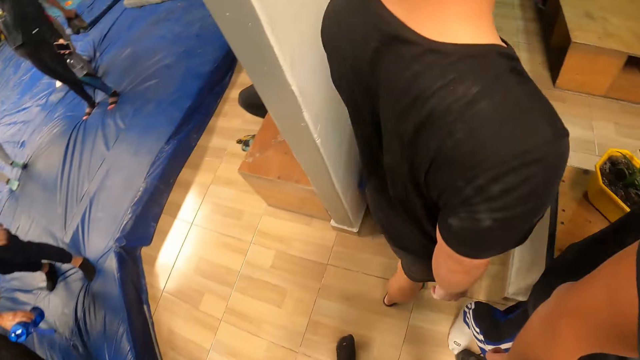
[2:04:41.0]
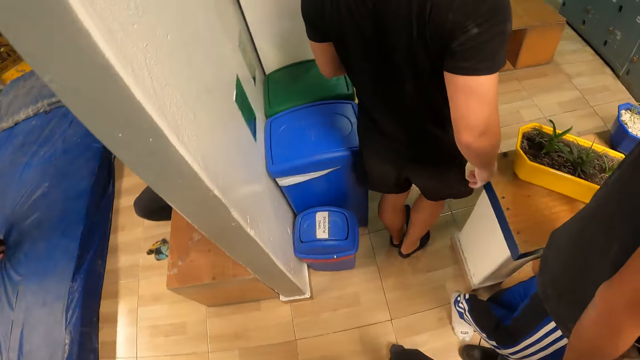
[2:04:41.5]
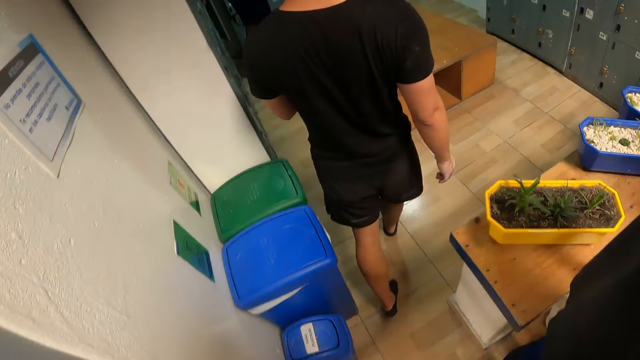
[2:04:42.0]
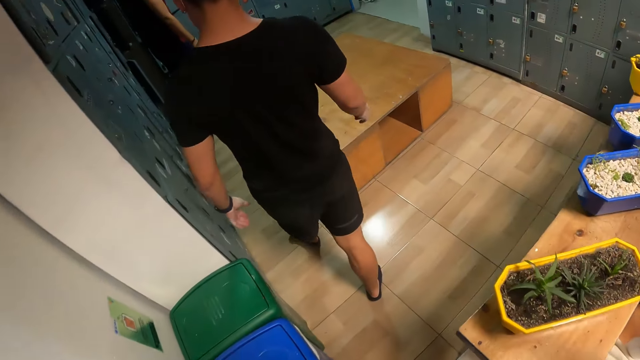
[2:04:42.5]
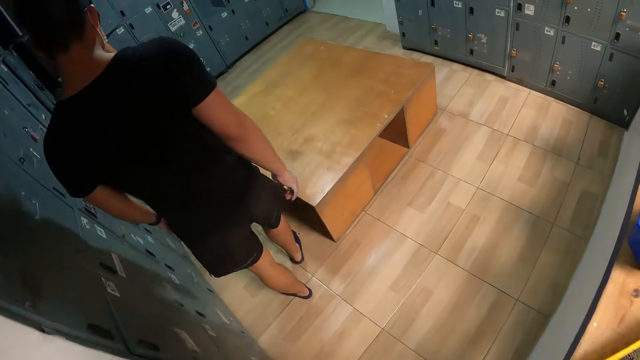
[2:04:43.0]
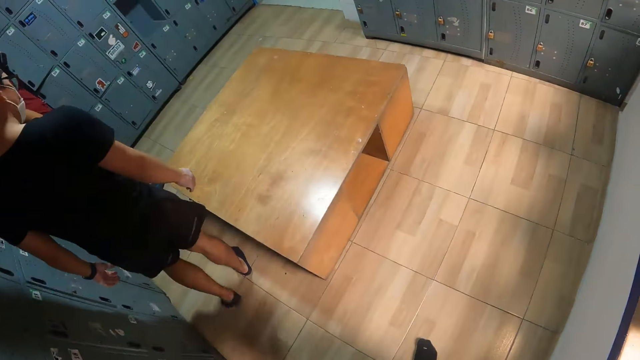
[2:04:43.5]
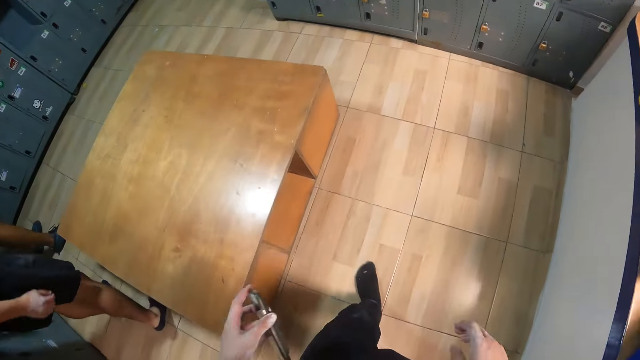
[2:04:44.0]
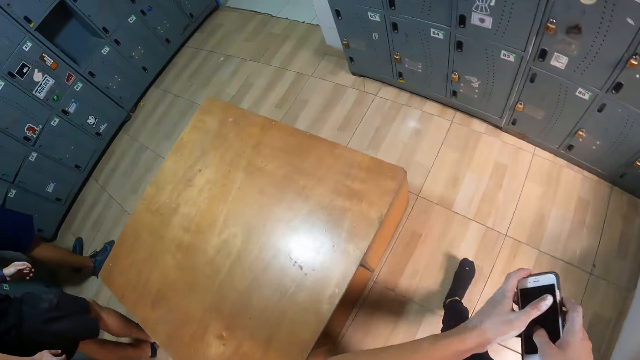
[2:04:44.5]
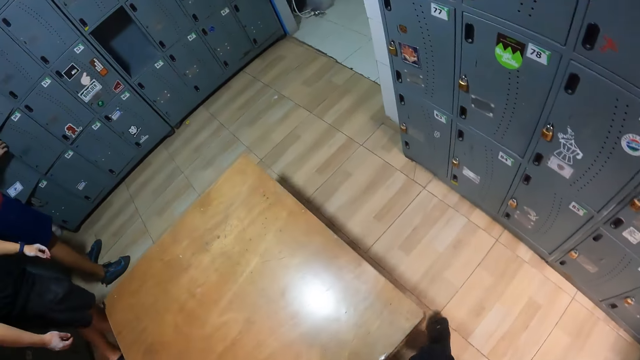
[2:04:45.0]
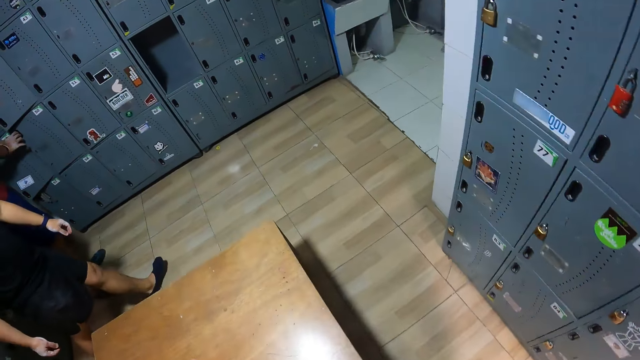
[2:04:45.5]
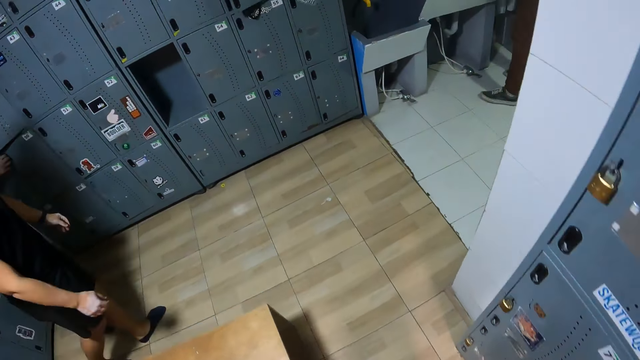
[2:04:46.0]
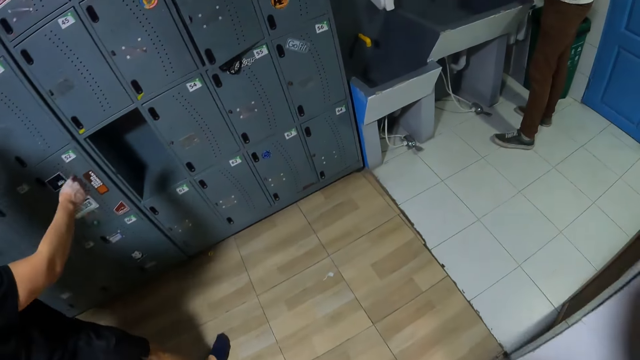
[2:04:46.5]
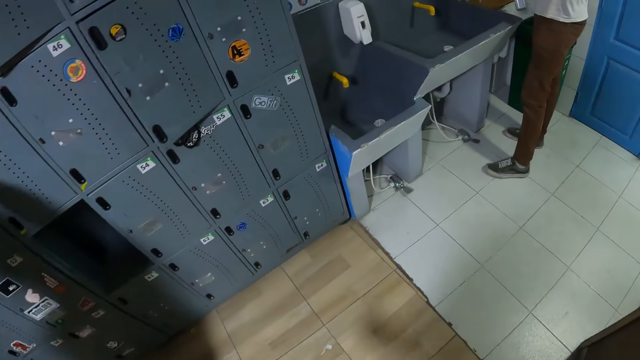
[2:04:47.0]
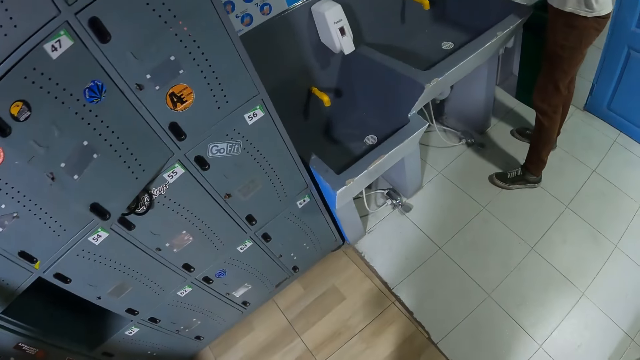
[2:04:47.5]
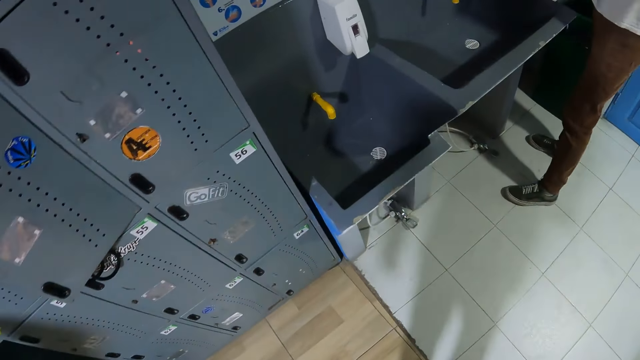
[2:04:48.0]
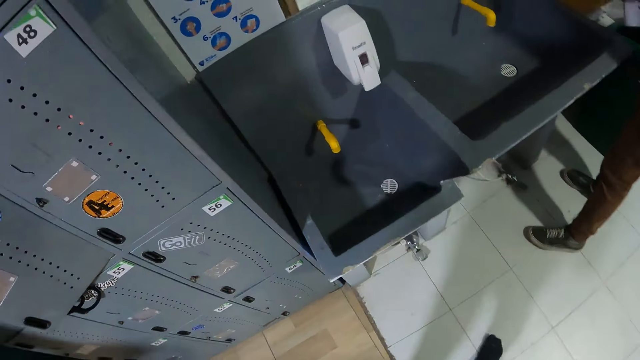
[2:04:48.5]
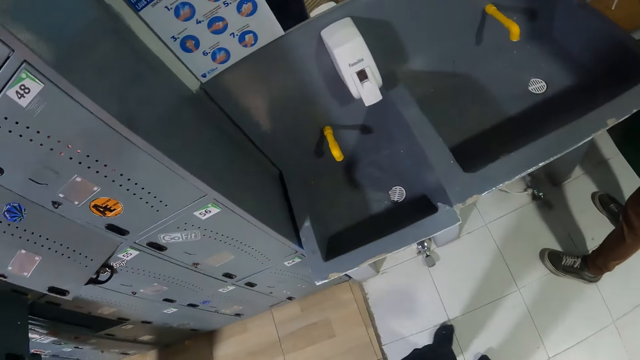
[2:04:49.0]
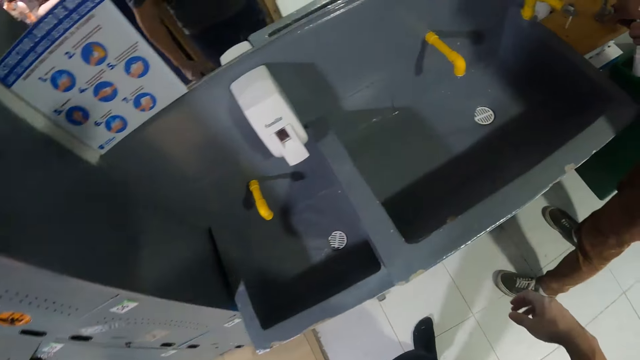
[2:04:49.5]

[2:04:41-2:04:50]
The camera wearer passes the phone in his left hand to his right hand. He holds the phone with the right hand. A man fetches water into a water bottle from a tap with both hands.

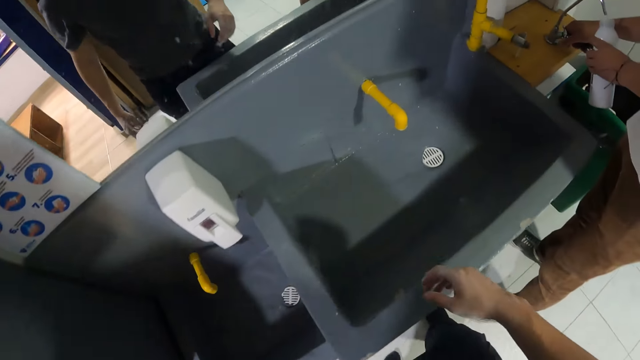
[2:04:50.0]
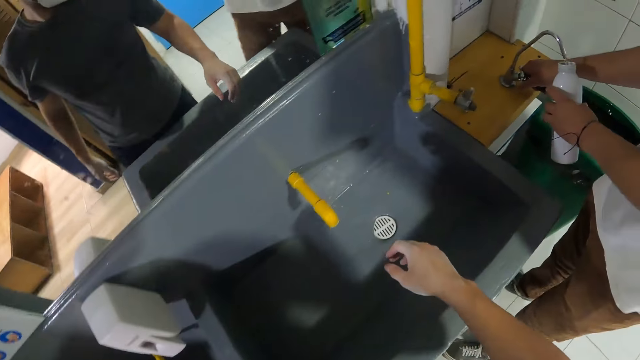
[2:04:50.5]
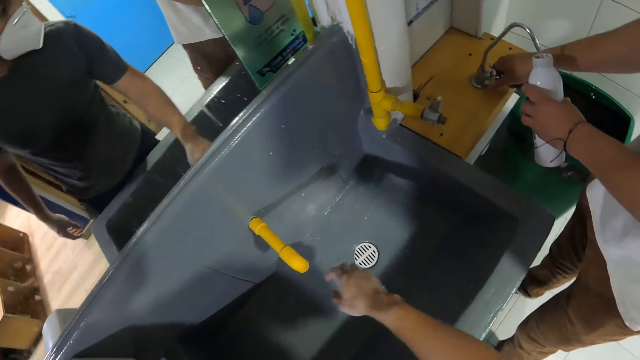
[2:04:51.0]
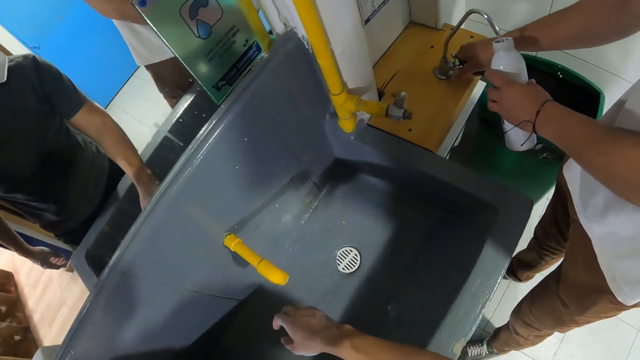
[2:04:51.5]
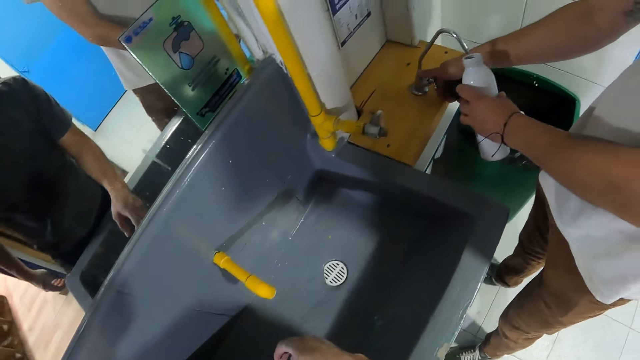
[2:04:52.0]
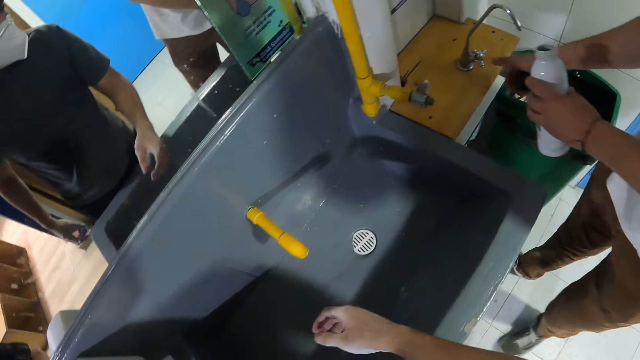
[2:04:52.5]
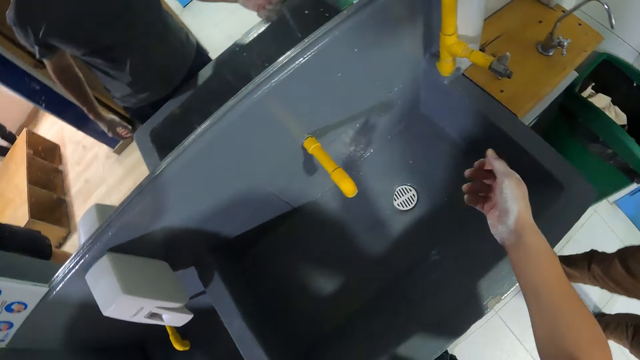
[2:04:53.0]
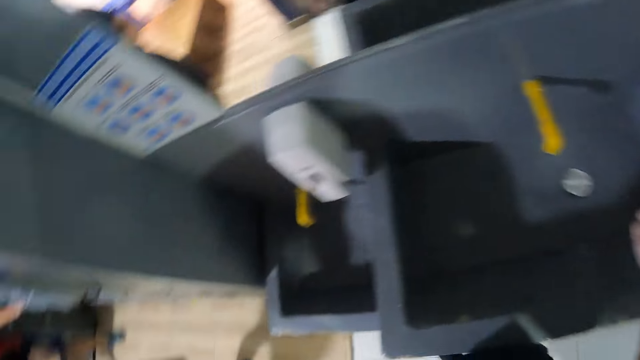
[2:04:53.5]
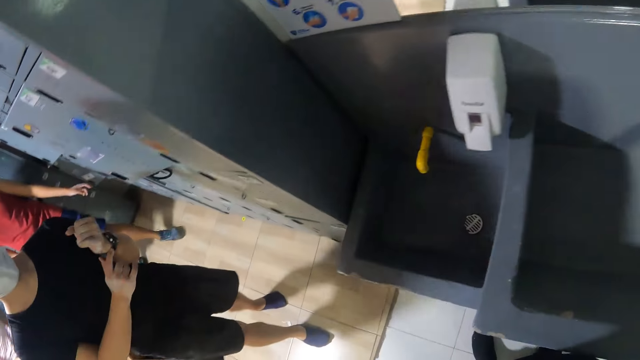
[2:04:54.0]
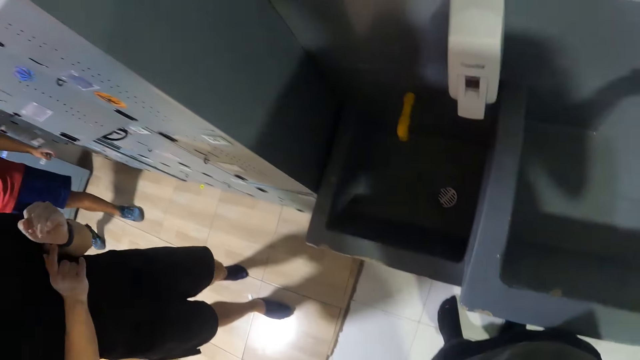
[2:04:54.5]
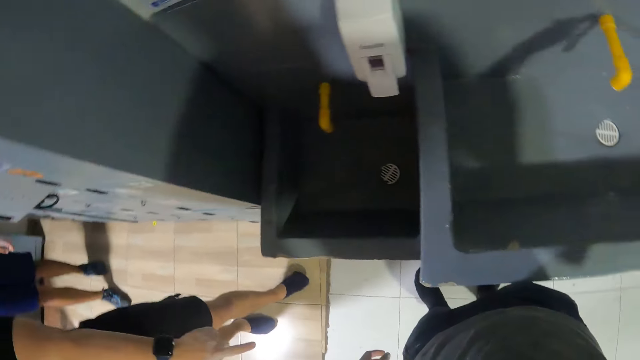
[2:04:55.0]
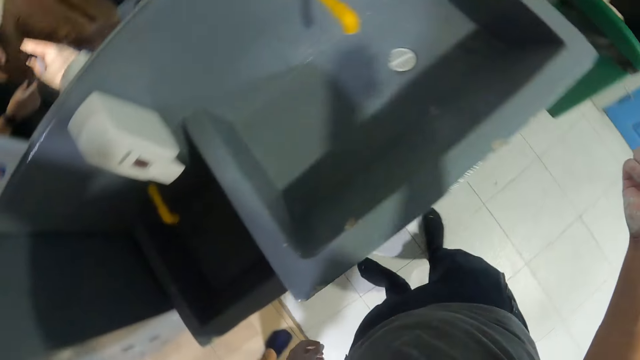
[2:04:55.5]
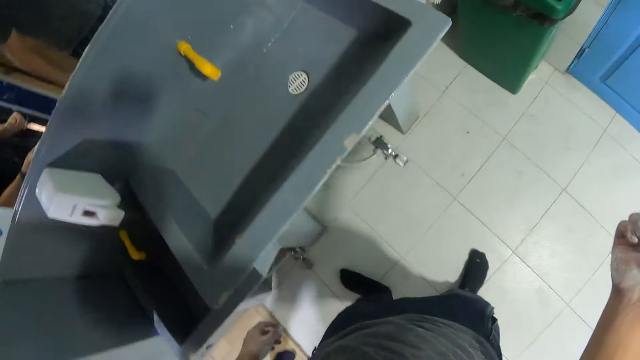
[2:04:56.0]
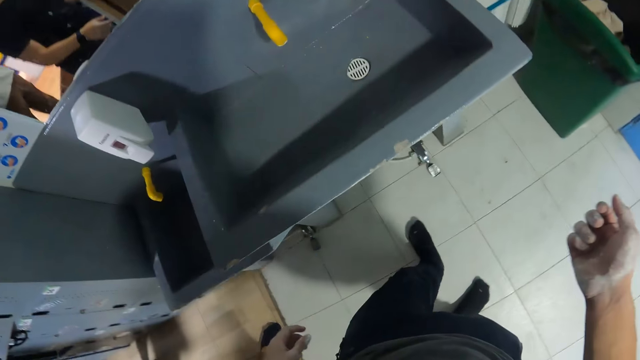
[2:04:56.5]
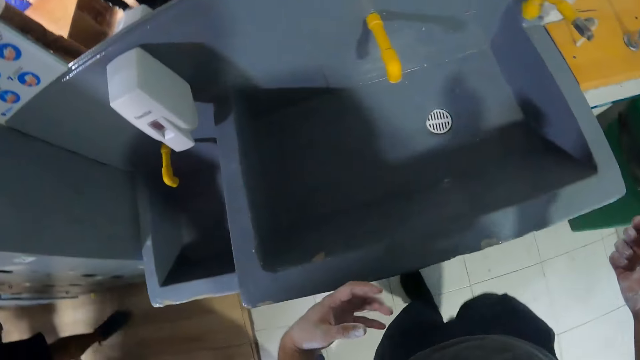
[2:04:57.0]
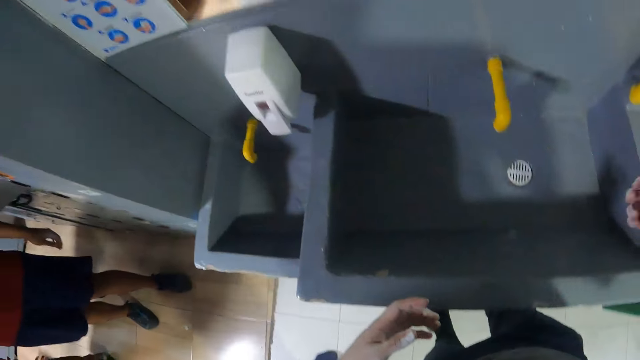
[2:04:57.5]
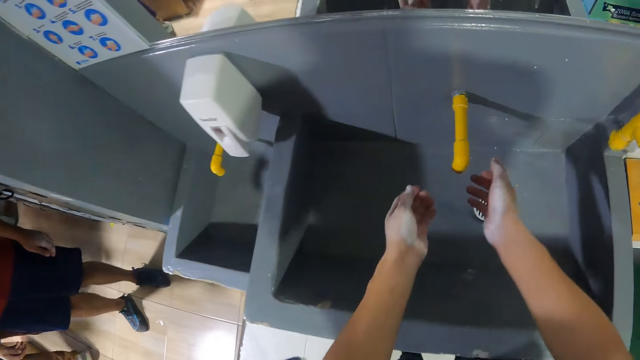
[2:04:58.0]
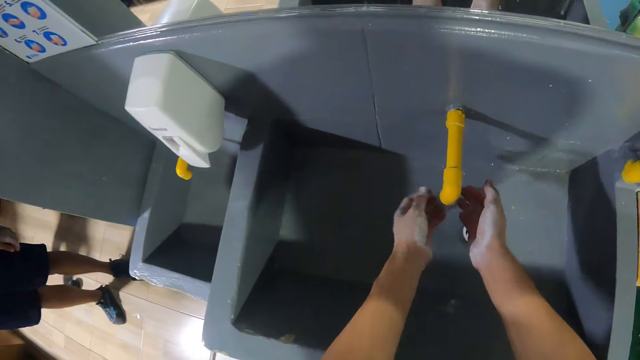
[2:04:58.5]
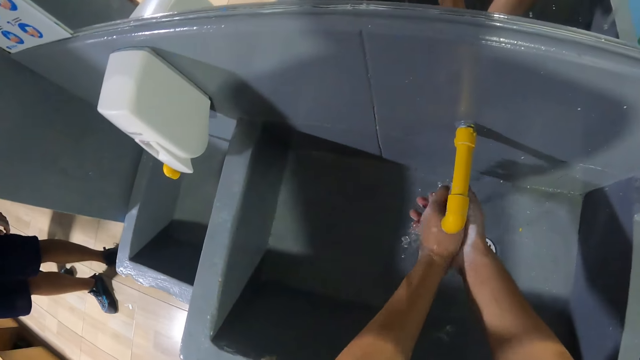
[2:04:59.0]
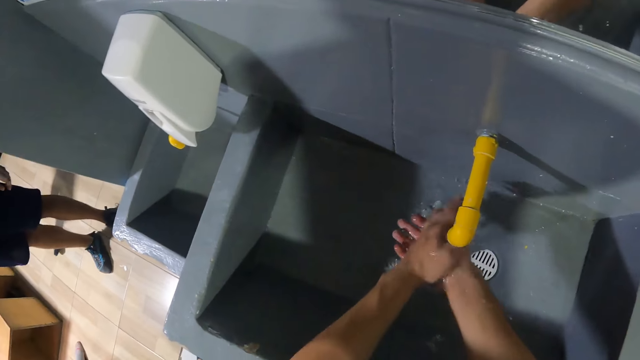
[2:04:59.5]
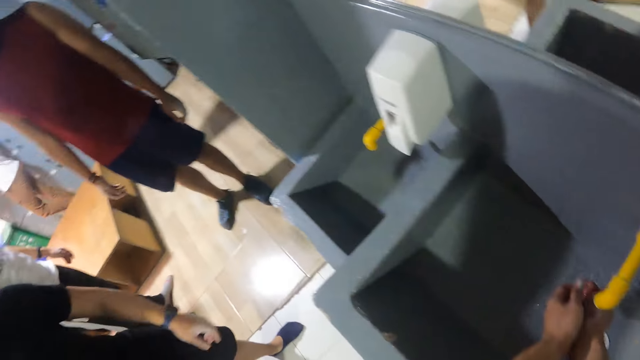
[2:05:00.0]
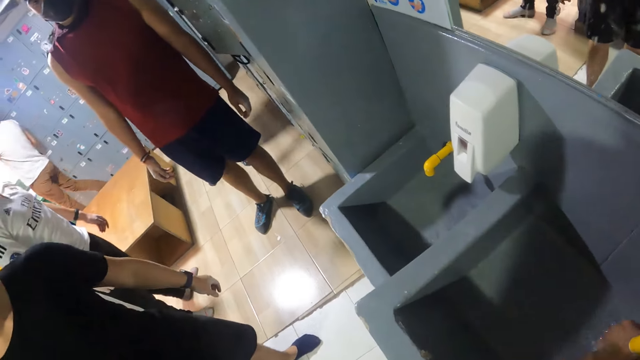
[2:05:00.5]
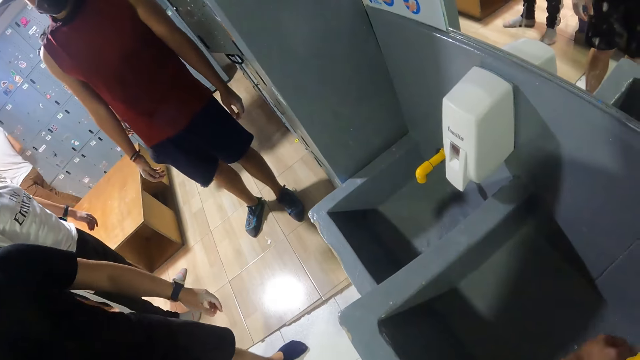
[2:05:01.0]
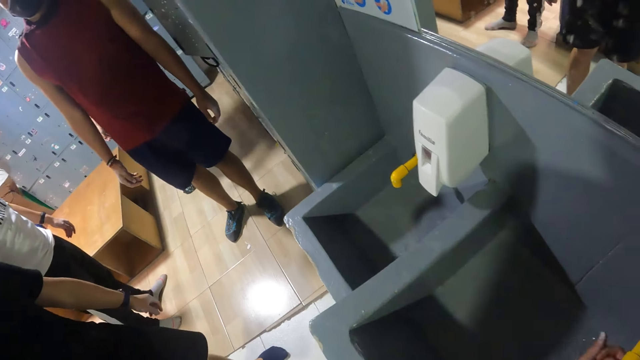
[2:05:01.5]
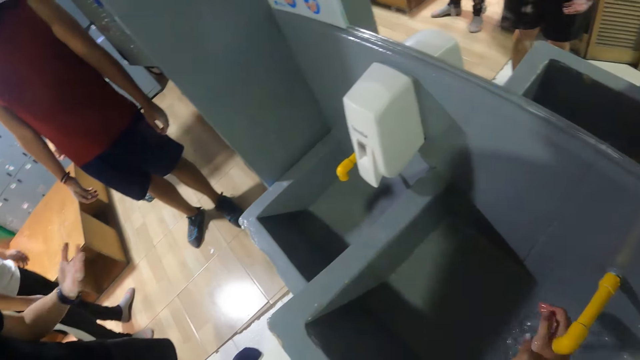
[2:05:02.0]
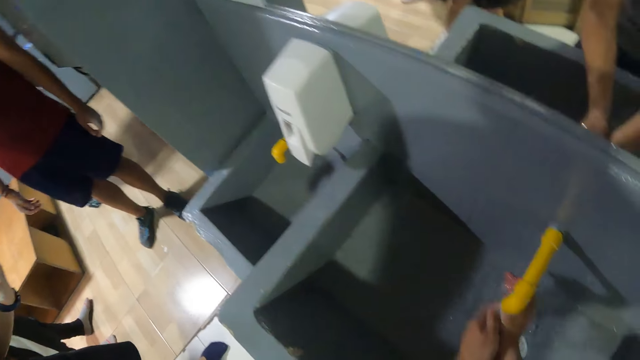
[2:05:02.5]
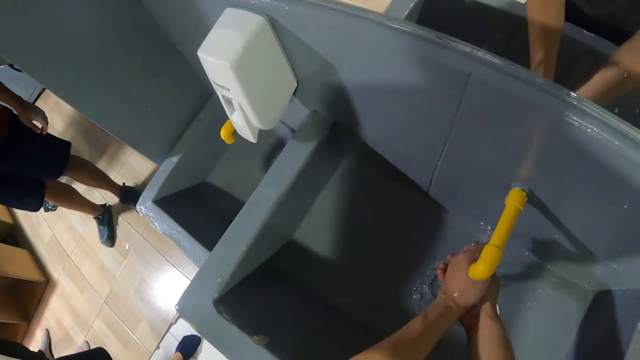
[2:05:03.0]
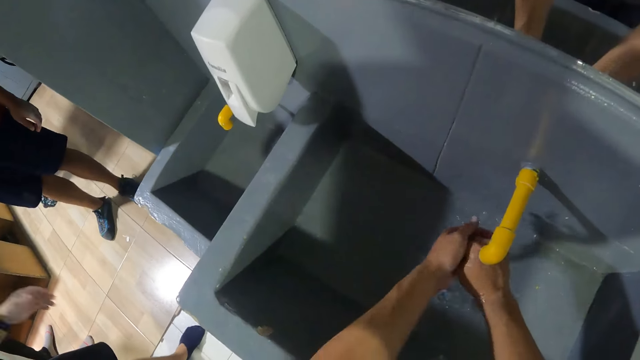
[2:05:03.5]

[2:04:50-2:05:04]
The man turns off the tap with his right hand. Another man touches his wristwatch on his left wrist with his right hand. The camera wearer washes both hands with water from the tap.
